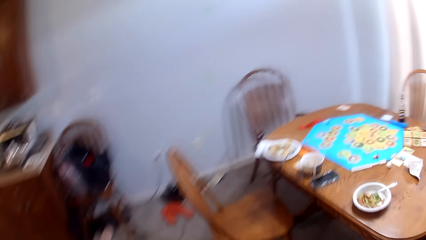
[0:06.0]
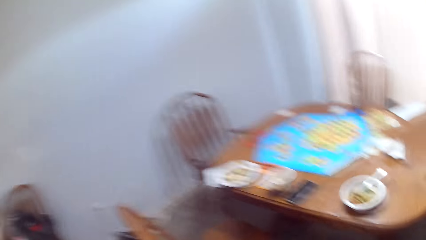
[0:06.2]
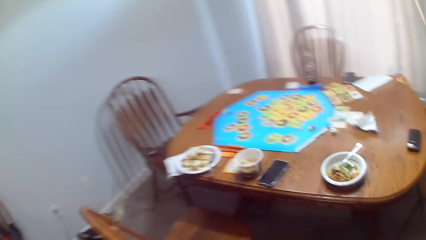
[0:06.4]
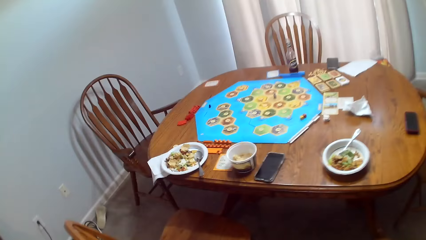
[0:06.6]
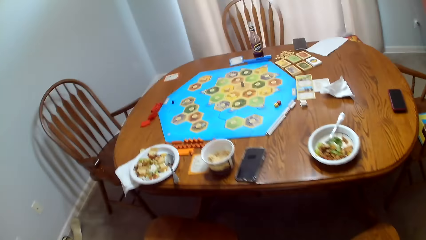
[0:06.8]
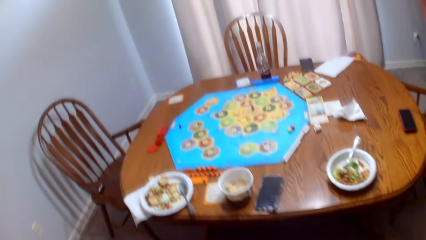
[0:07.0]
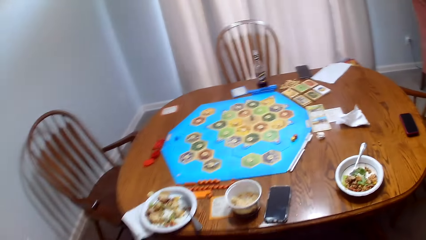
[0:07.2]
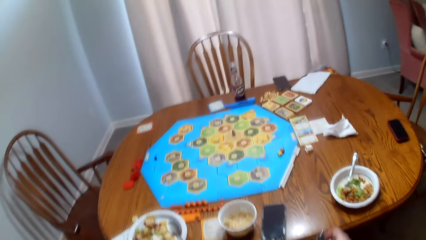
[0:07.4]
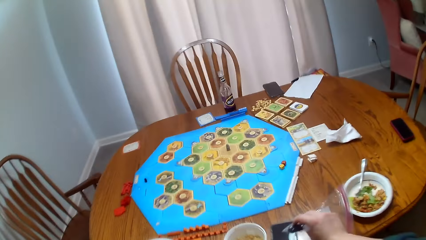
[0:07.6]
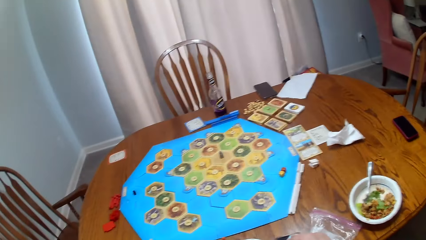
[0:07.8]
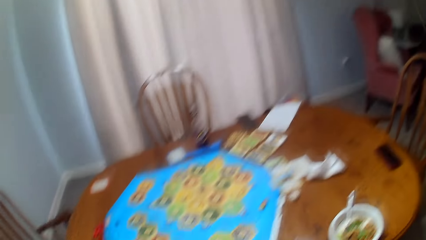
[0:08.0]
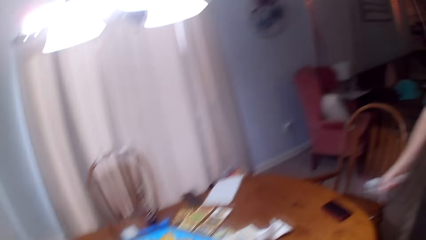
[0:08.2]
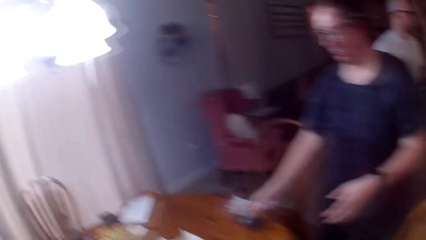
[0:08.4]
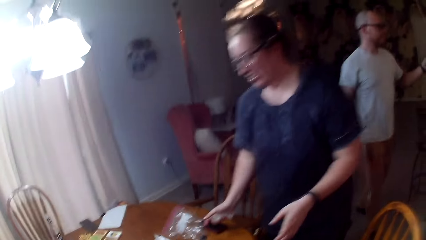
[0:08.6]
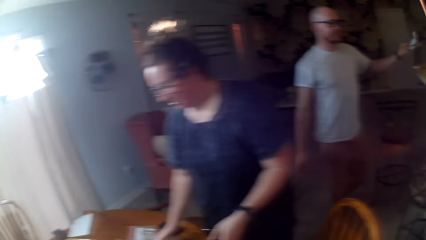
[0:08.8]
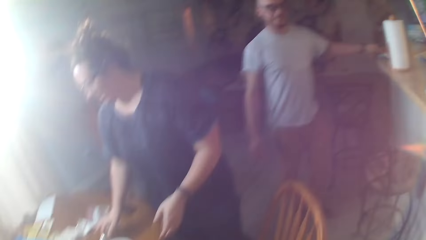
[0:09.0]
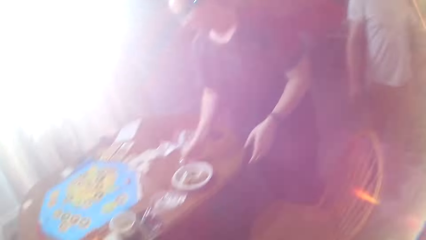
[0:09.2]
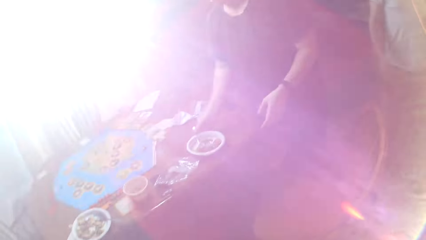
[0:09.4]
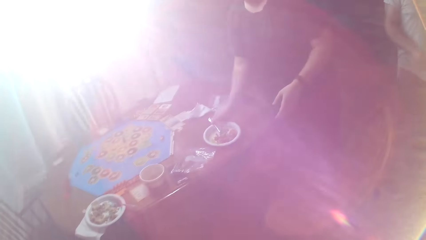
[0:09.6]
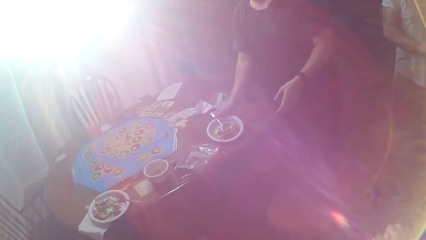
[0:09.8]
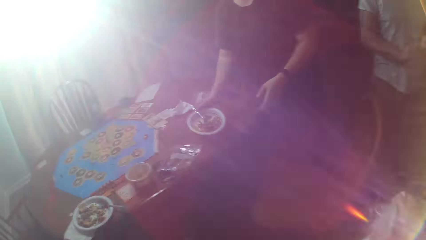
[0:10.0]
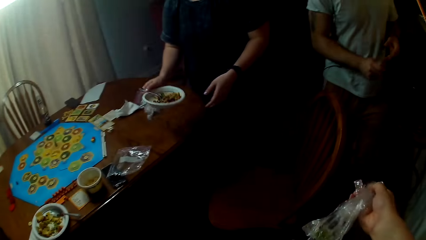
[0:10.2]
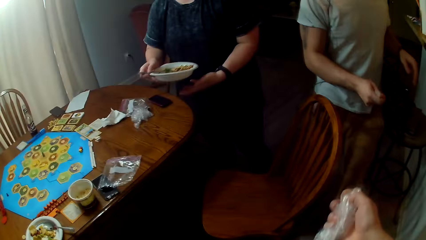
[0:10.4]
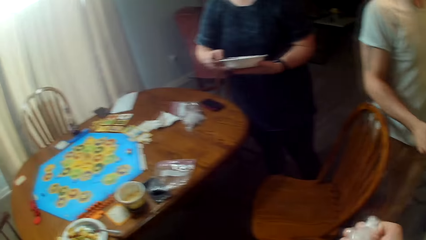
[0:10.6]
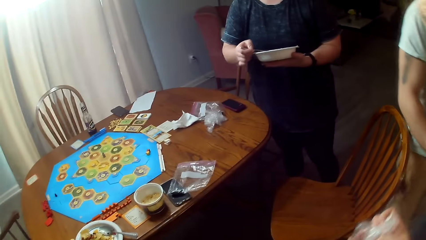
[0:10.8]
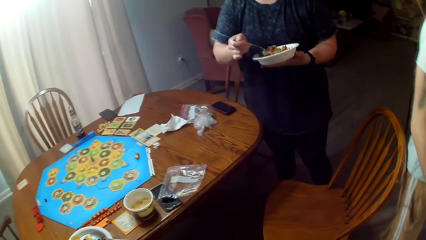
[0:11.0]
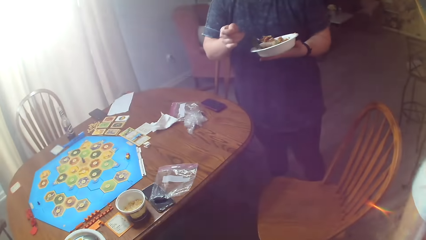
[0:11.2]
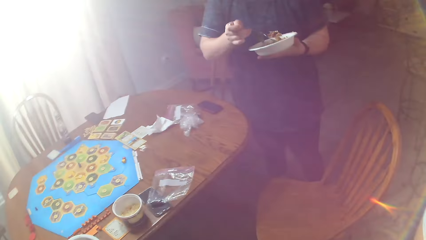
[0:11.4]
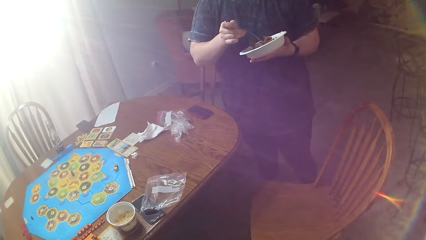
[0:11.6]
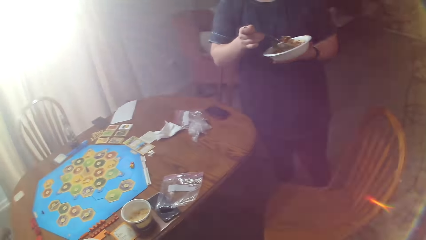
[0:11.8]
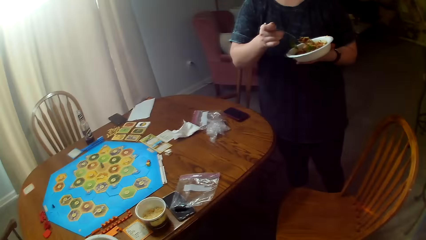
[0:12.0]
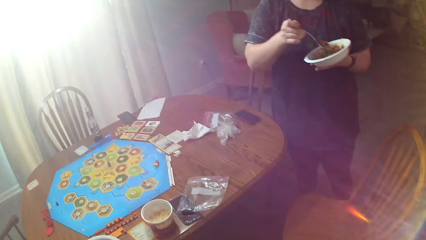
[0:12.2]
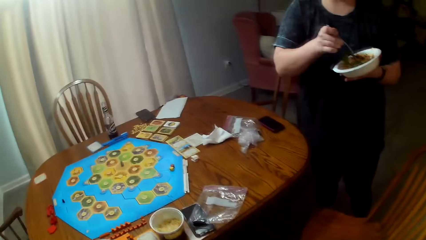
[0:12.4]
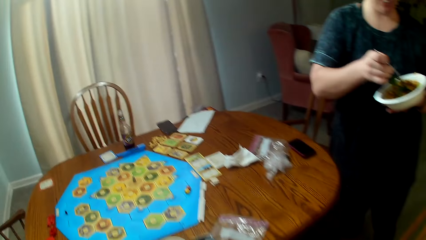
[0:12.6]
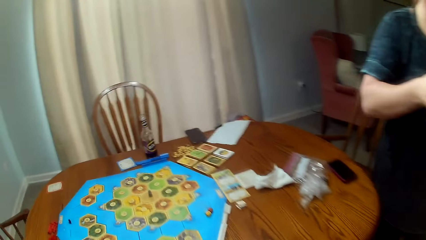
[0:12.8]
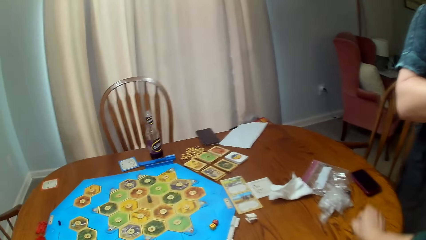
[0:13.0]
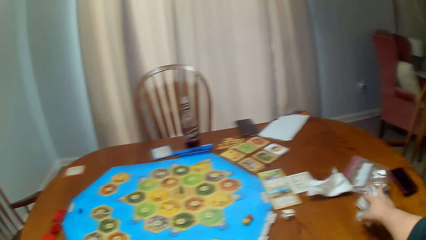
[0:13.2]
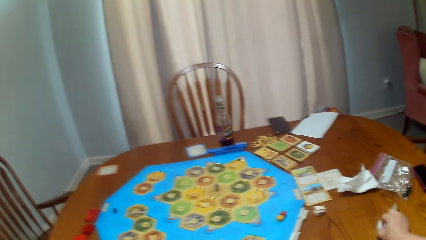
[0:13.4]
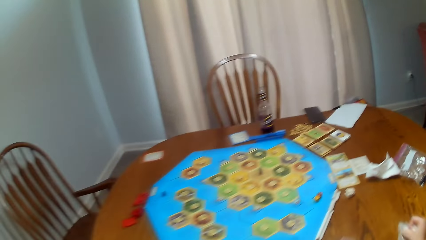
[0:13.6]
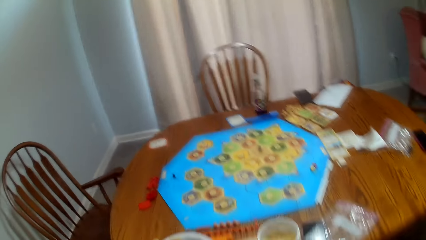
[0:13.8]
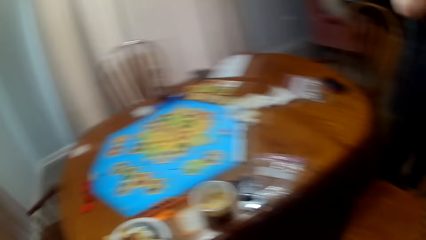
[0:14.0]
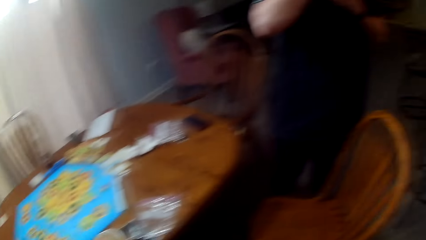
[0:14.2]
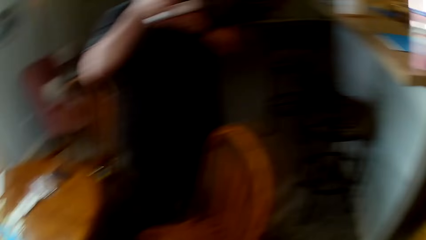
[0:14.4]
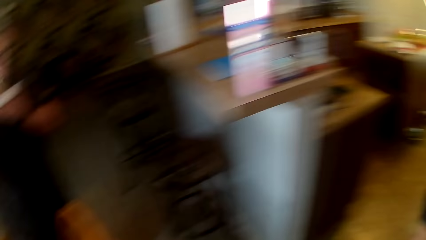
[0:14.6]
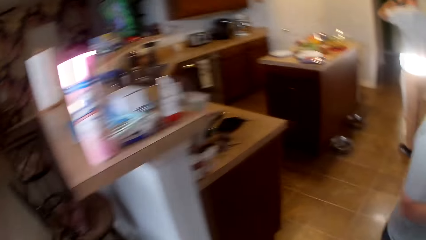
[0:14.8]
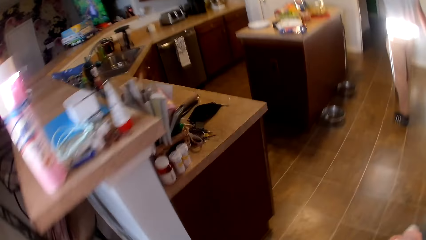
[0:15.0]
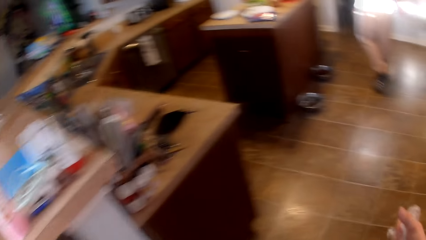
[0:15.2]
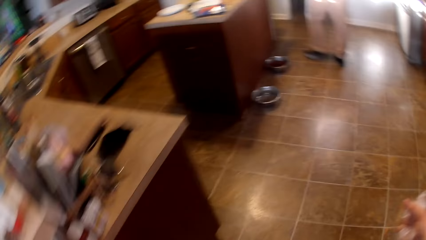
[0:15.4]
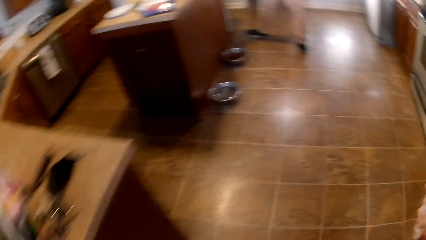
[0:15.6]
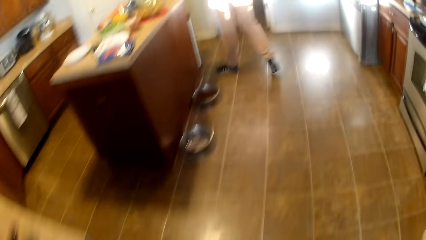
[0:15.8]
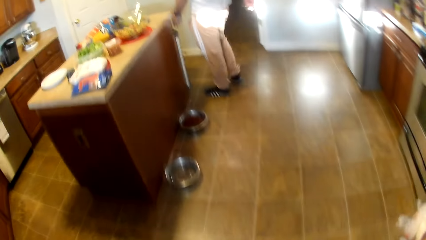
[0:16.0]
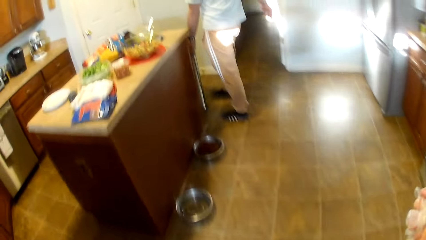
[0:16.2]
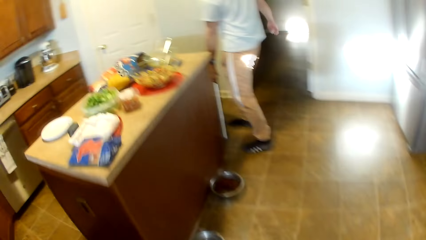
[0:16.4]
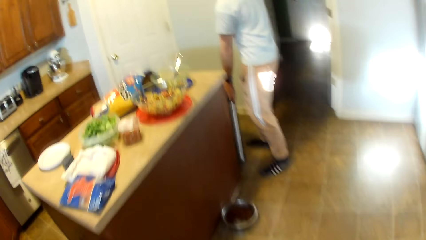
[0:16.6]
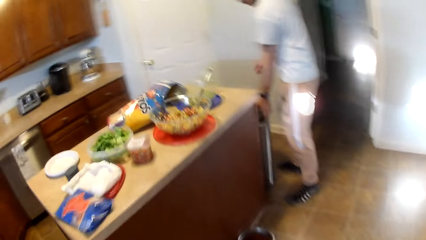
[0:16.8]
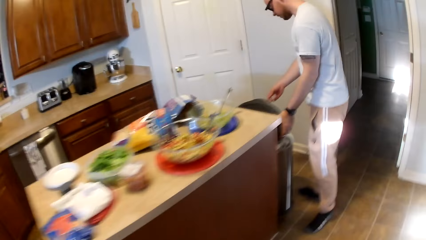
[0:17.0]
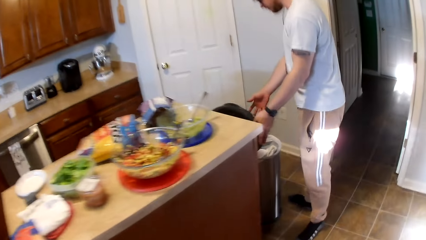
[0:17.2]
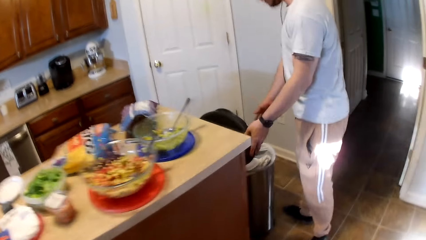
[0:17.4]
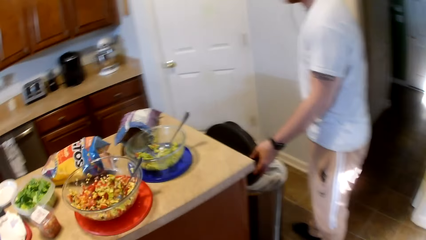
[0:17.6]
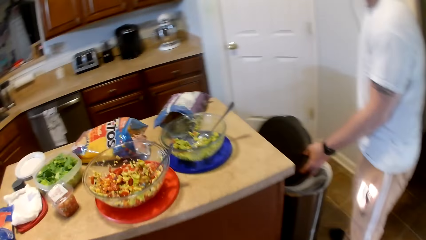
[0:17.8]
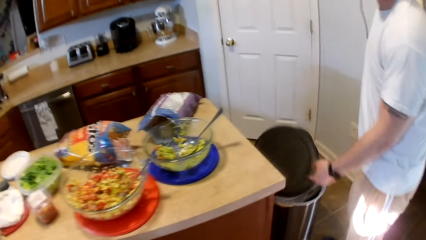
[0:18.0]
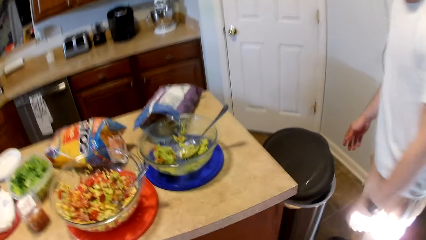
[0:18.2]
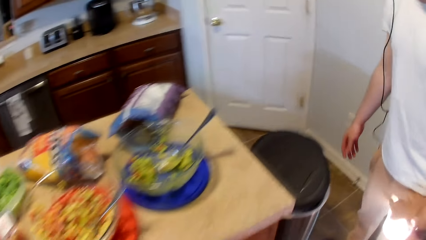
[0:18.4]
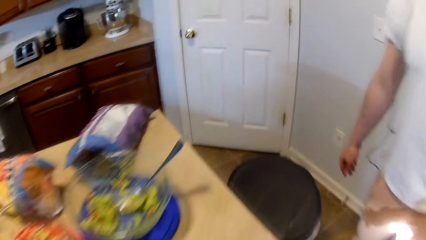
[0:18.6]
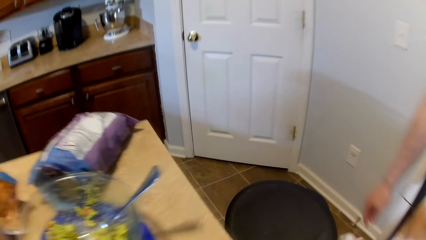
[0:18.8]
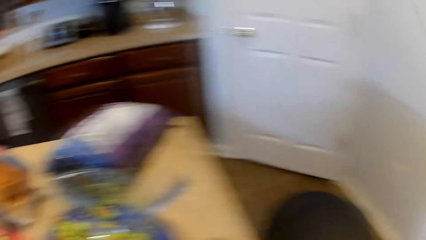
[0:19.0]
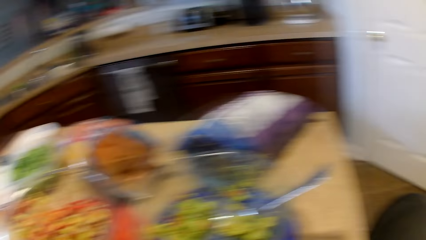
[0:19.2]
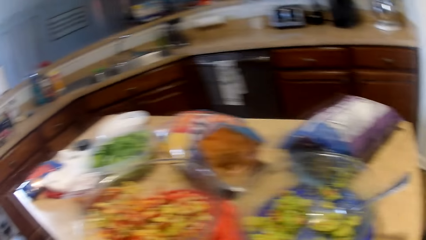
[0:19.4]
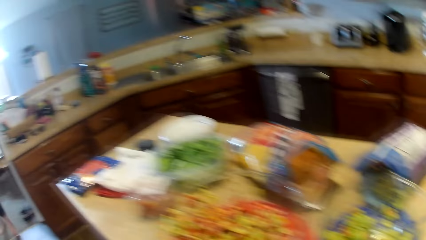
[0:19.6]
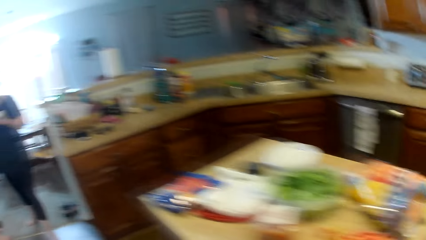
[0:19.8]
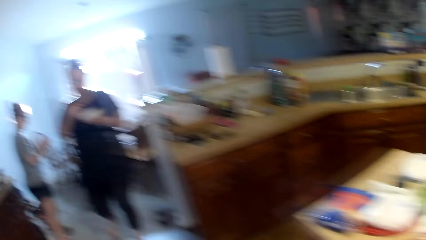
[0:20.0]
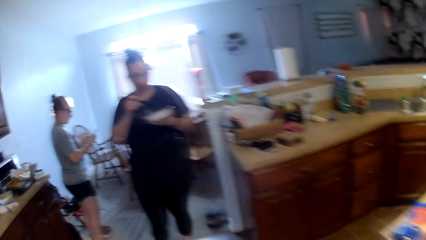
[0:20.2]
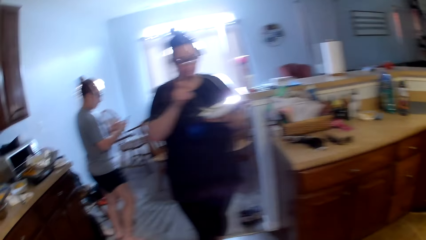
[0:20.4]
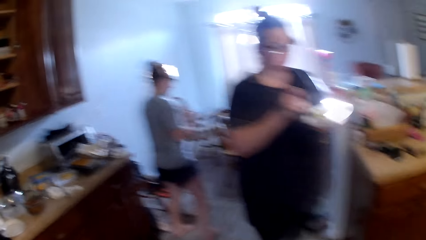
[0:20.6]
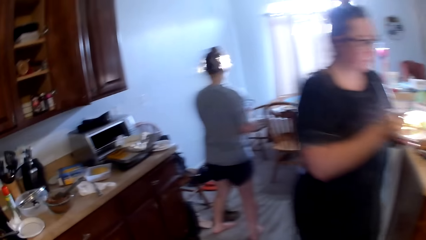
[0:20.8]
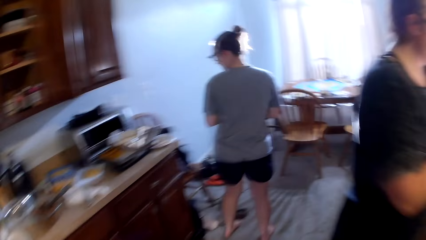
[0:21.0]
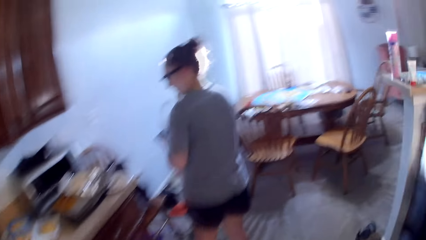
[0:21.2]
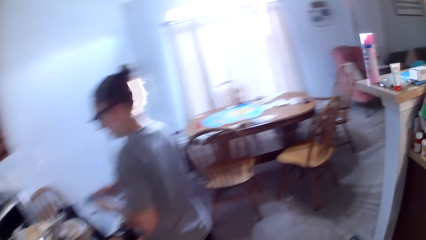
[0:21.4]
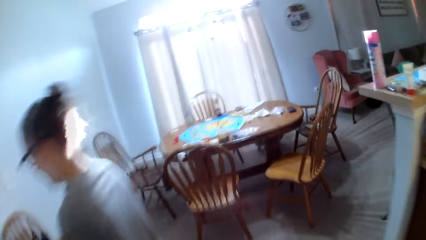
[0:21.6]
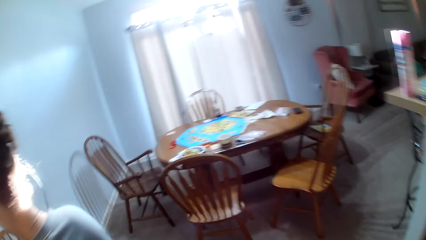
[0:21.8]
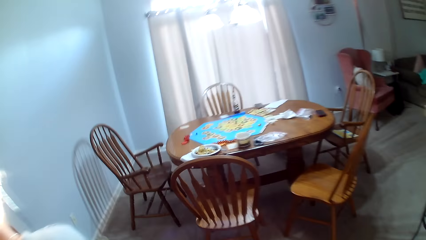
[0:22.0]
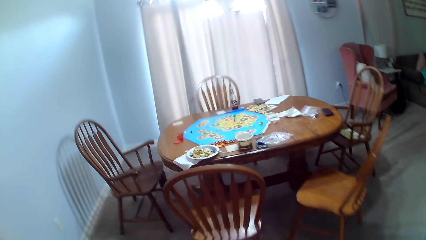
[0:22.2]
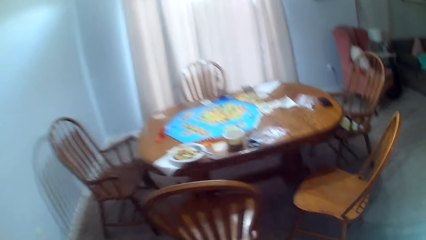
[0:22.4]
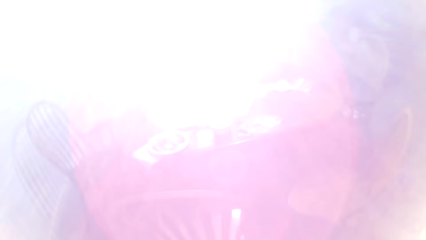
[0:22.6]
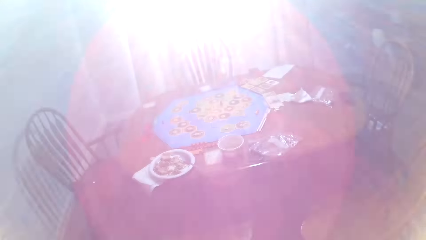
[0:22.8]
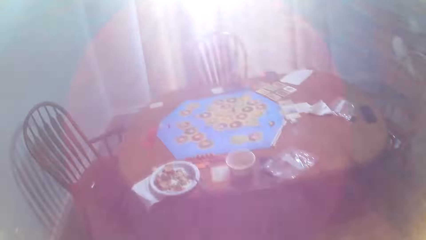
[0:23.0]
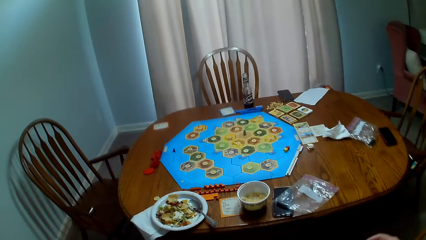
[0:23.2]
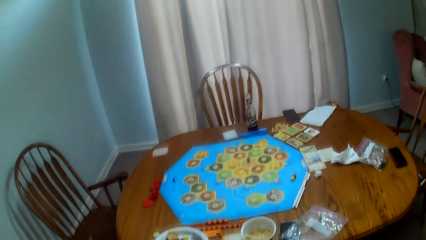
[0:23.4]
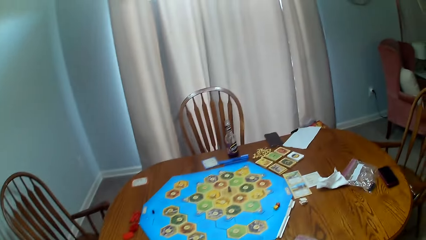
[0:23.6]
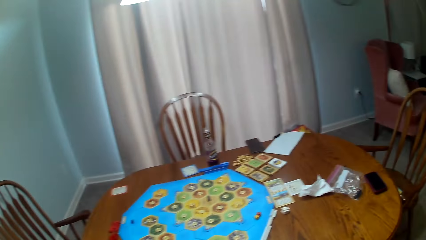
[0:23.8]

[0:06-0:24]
The camera wearer puts a nylon on the dining table. They dialogue with a person. The person takes a plate from the dining table. Another person walks on the floor. The camera wearer takes the nylon from the dining table. The first person eats food. The camera wearer walks on the floor. The second person throws trash in the litter bin. The camera wearer, the first person and a third person walk on the floor. The second person talks.
